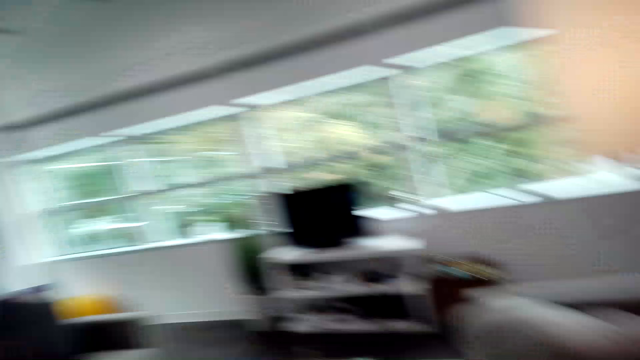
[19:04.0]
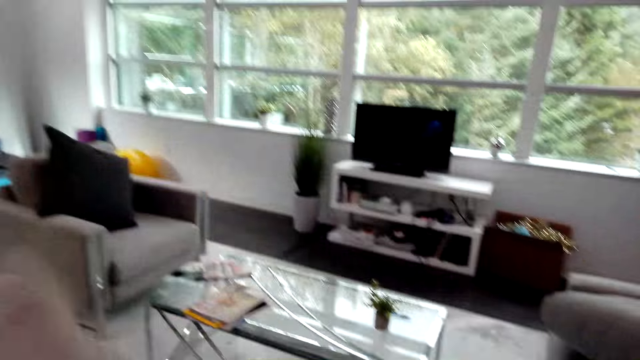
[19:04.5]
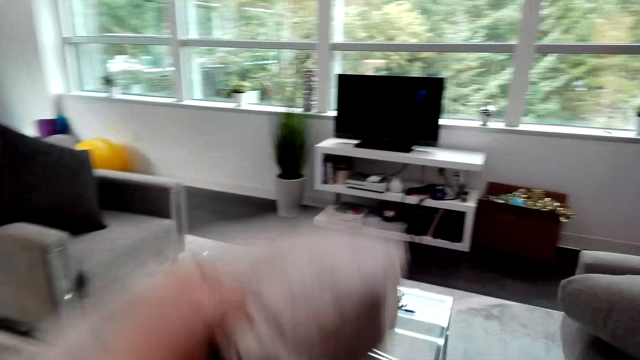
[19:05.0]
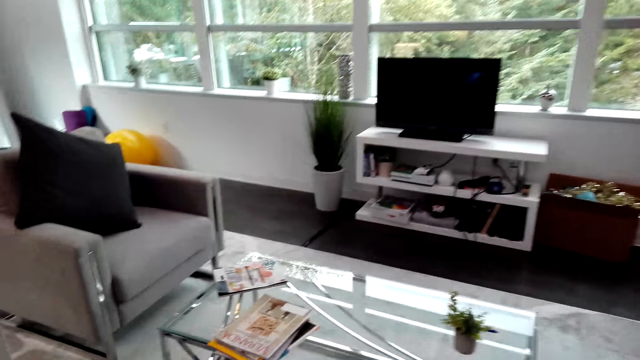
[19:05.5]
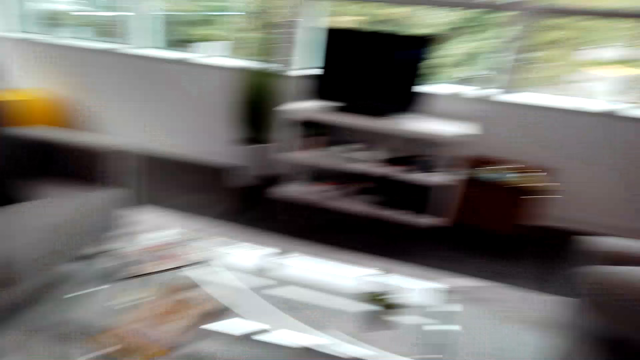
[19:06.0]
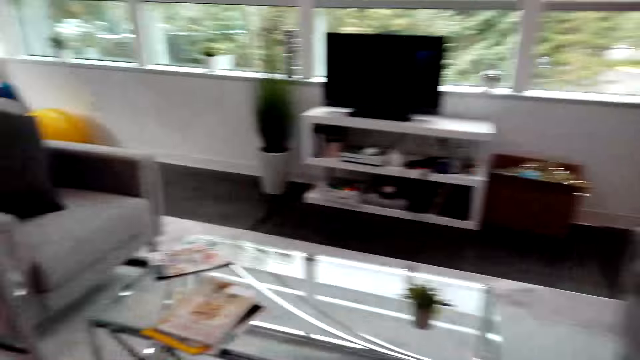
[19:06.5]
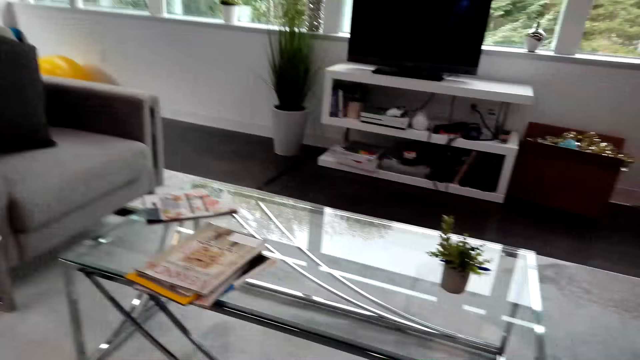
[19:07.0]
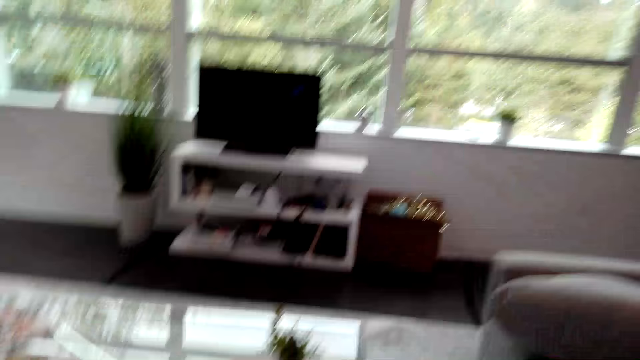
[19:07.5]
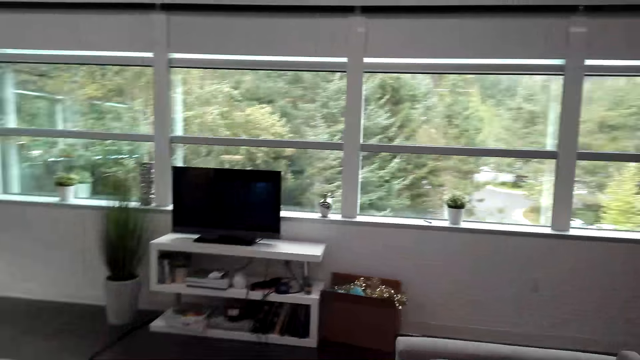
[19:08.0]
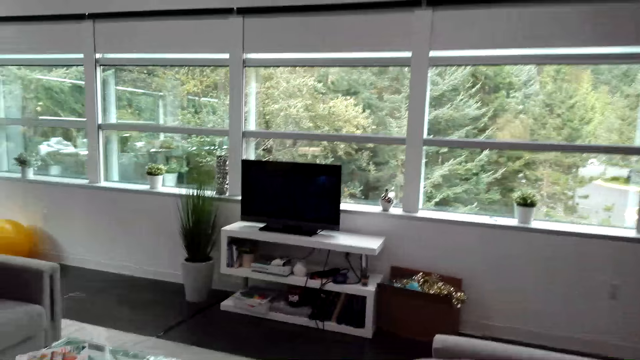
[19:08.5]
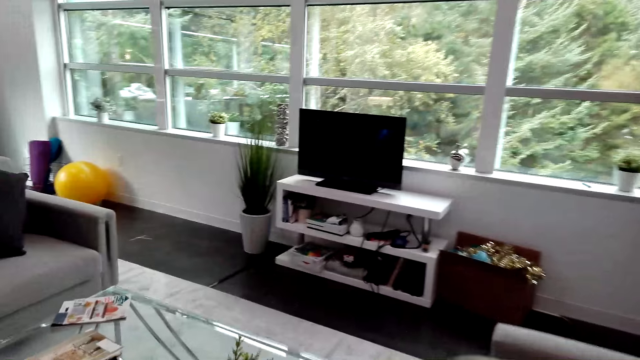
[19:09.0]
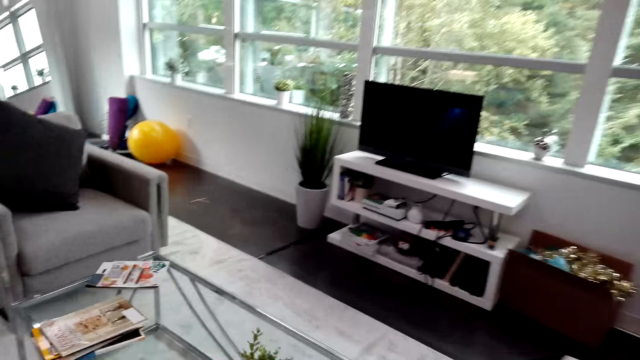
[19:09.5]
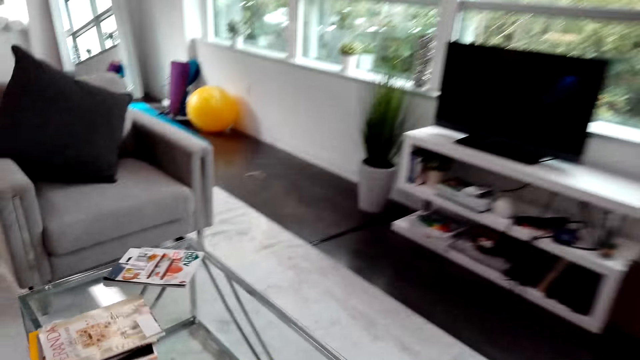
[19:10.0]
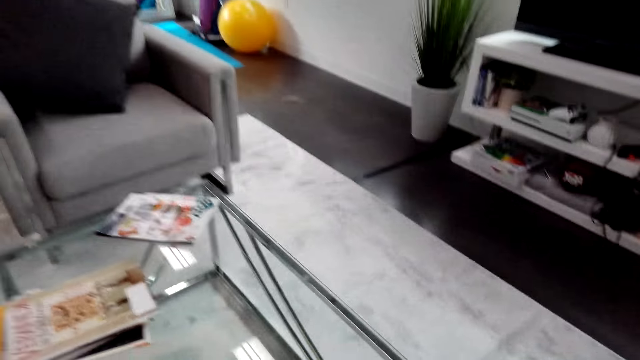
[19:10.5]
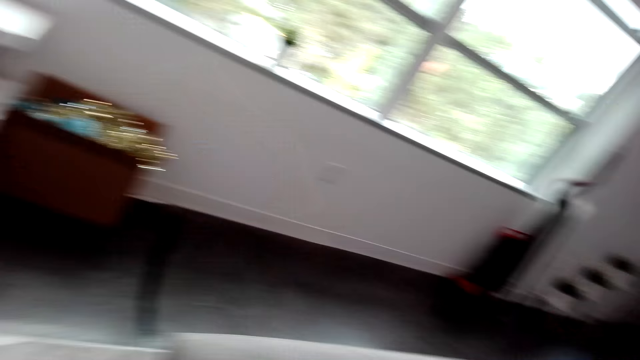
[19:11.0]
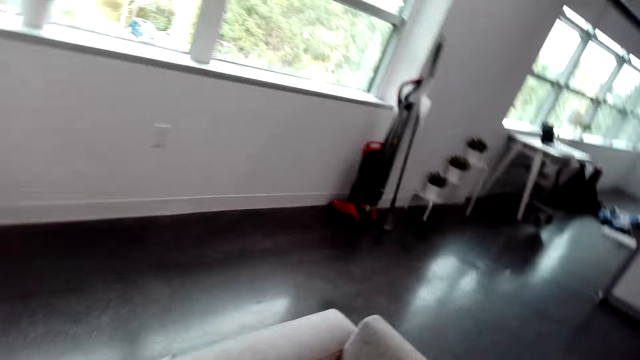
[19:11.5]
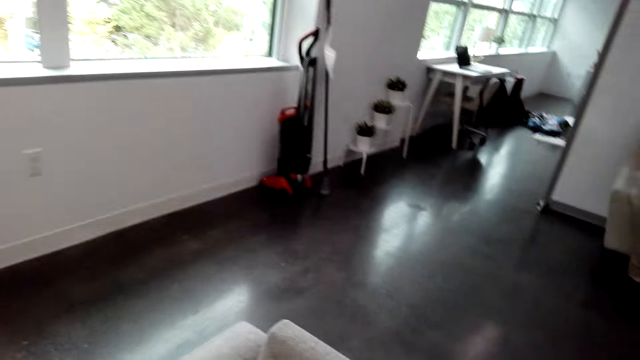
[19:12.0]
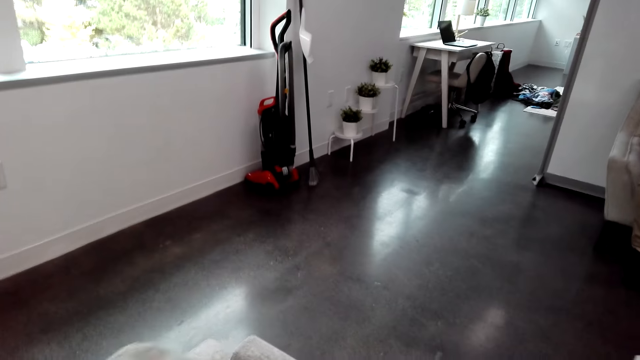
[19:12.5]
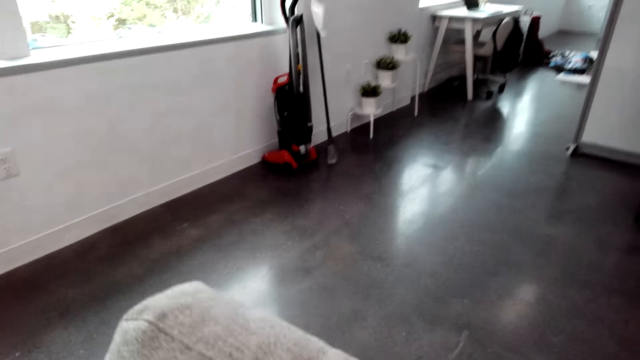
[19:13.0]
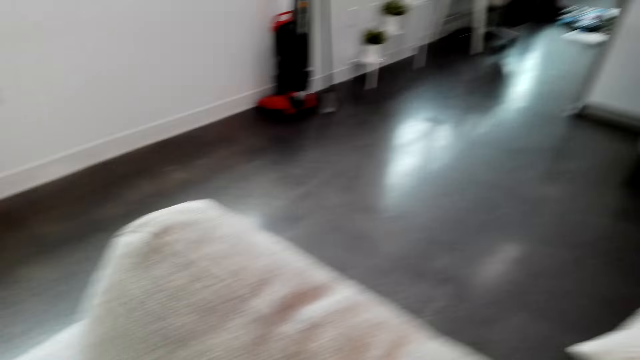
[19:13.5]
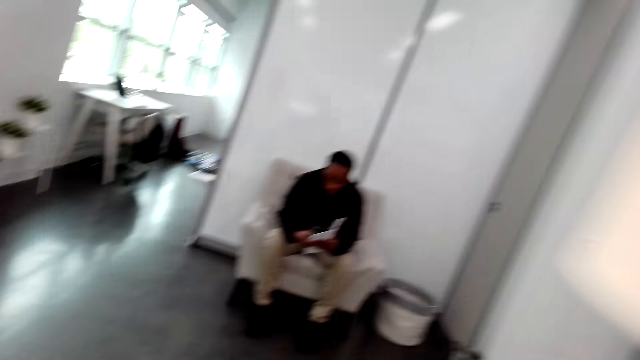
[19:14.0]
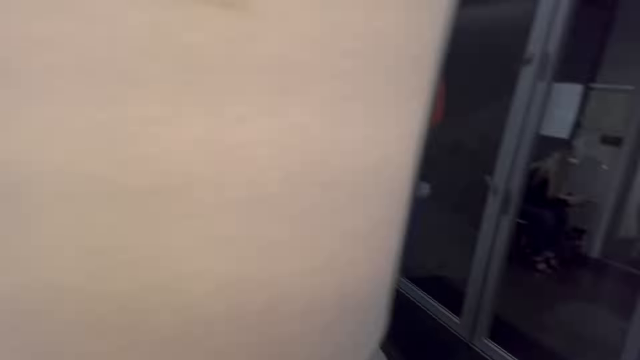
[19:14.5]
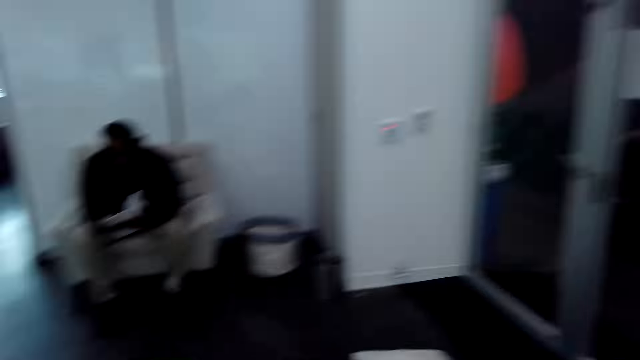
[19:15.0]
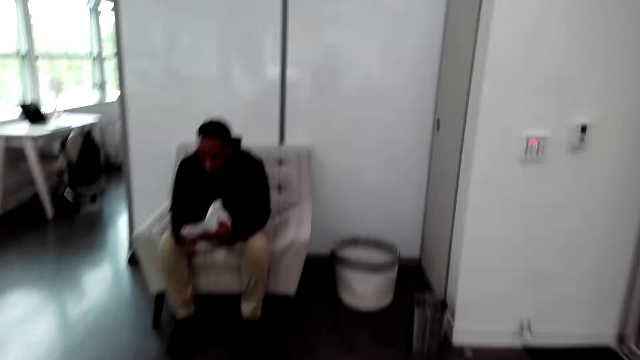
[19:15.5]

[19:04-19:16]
The camera wearer throws a pillow. They arrange the pillows.

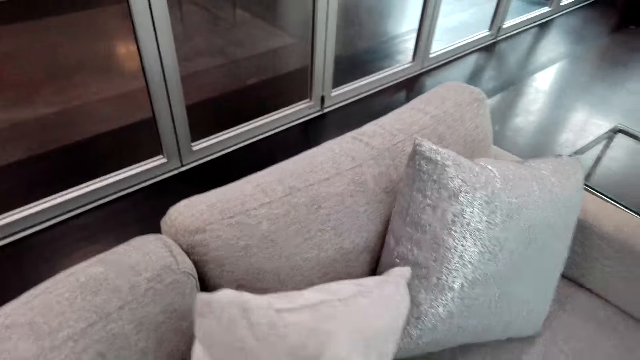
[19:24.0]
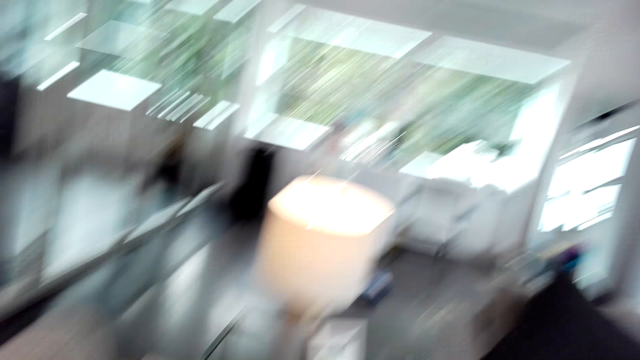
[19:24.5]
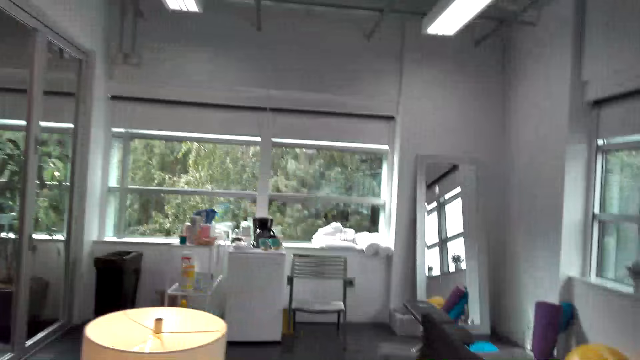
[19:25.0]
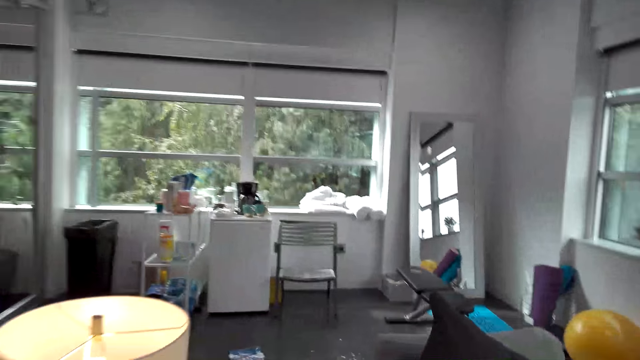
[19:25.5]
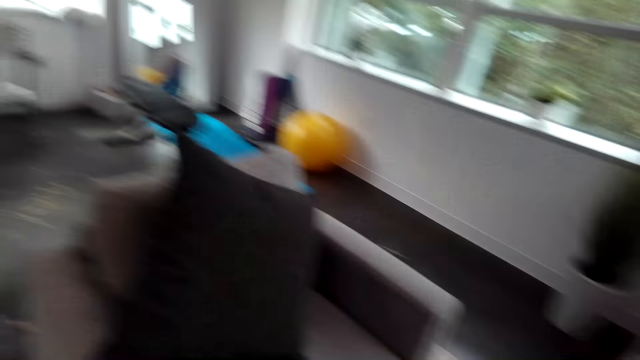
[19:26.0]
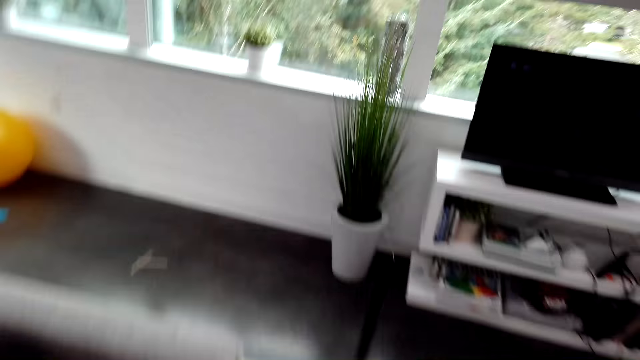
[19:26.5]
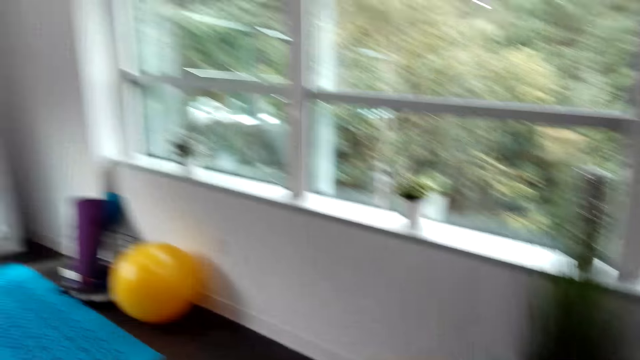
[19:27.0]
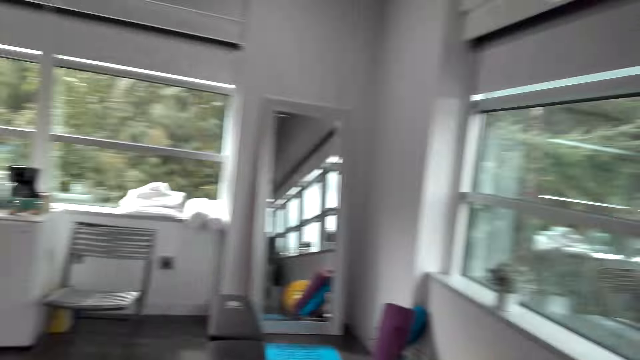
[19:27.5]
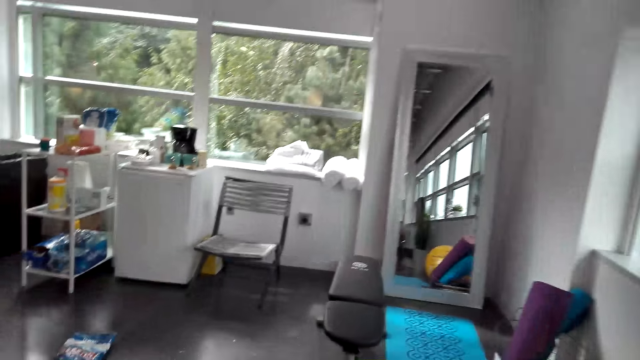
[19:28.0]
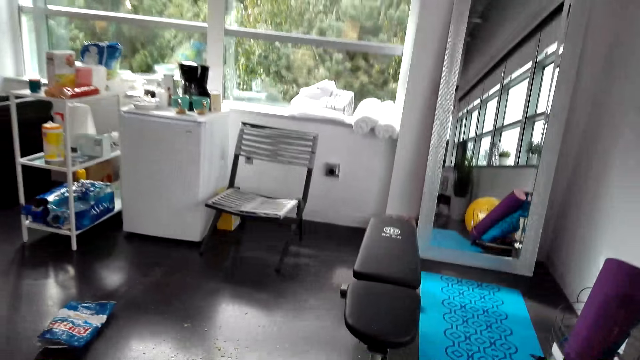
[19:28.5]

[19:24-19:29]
The camera wearer moves in the room.
